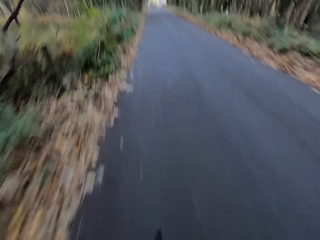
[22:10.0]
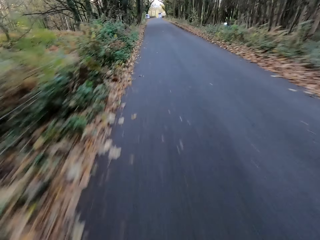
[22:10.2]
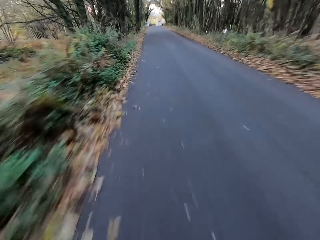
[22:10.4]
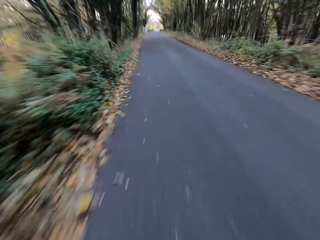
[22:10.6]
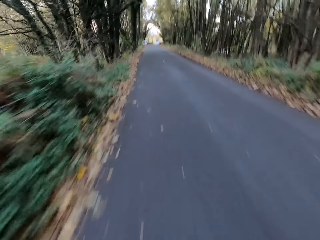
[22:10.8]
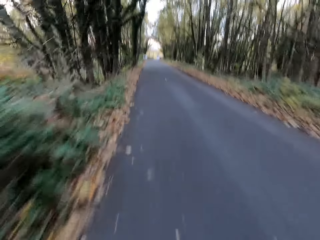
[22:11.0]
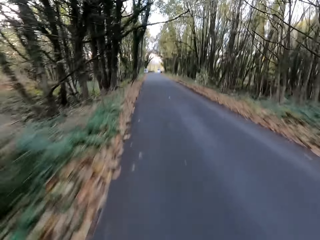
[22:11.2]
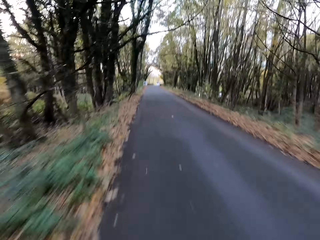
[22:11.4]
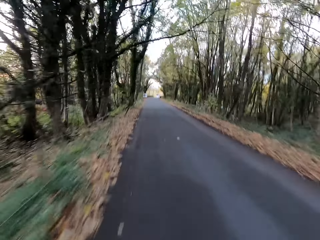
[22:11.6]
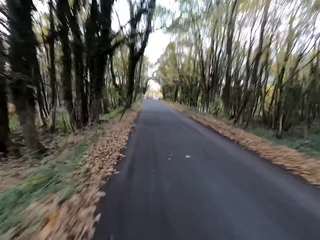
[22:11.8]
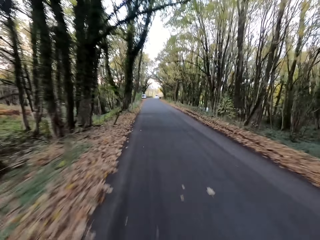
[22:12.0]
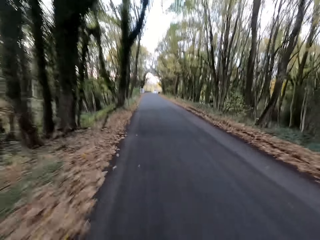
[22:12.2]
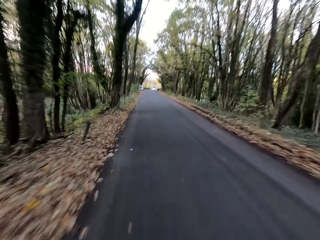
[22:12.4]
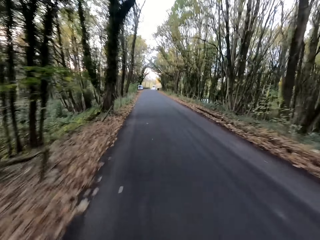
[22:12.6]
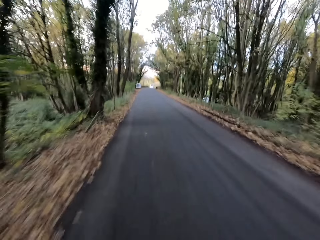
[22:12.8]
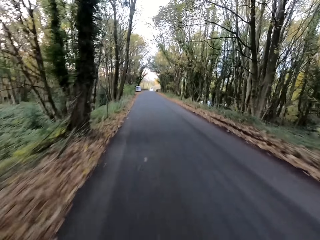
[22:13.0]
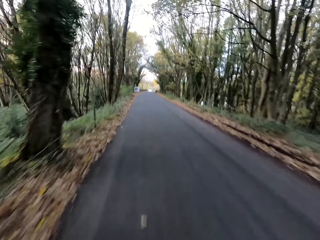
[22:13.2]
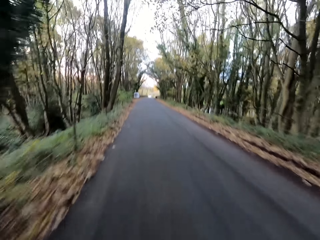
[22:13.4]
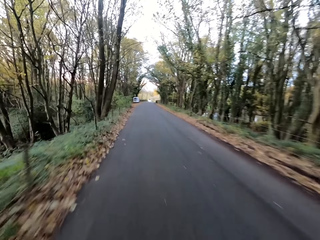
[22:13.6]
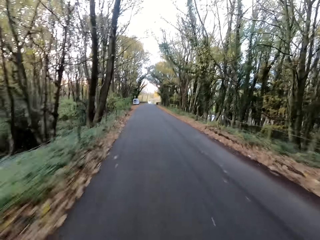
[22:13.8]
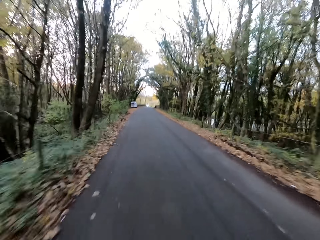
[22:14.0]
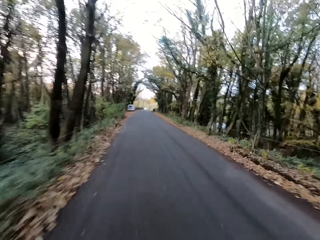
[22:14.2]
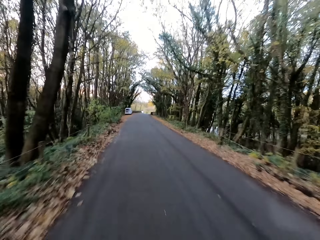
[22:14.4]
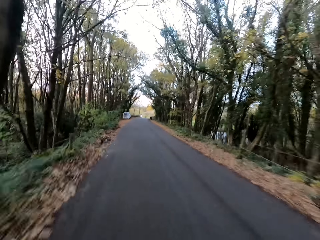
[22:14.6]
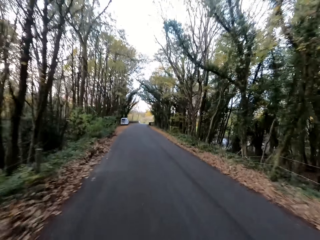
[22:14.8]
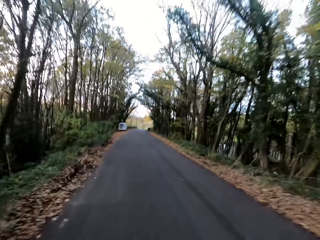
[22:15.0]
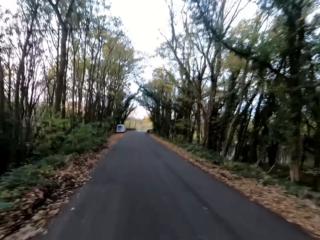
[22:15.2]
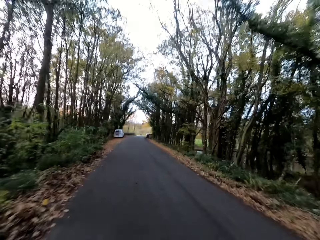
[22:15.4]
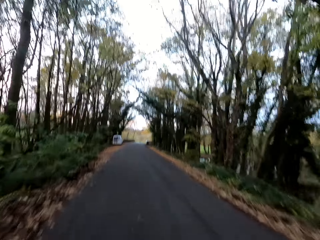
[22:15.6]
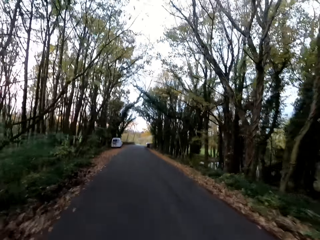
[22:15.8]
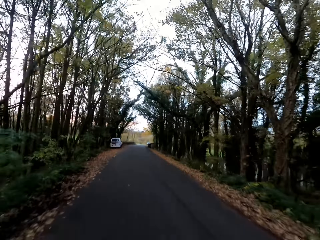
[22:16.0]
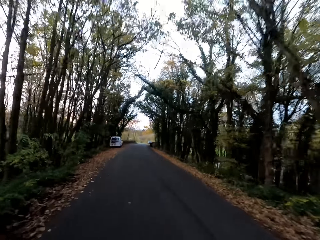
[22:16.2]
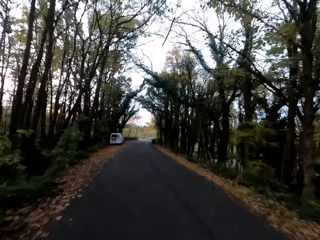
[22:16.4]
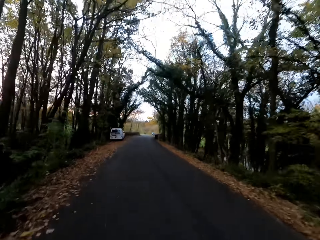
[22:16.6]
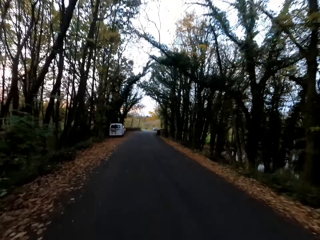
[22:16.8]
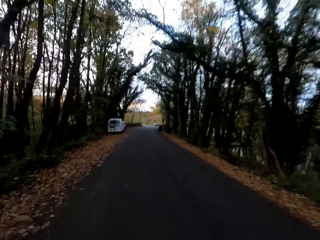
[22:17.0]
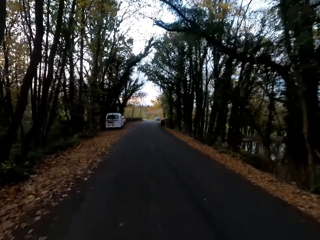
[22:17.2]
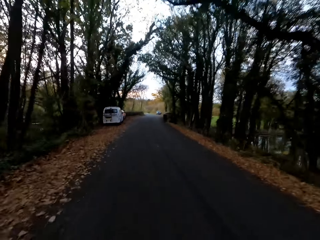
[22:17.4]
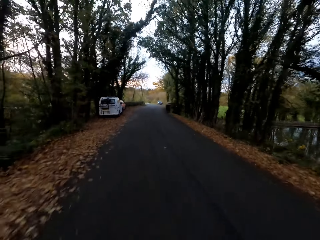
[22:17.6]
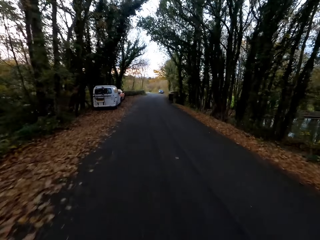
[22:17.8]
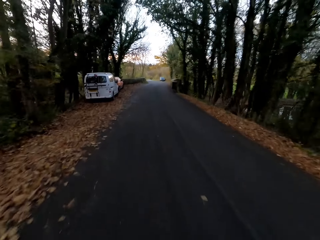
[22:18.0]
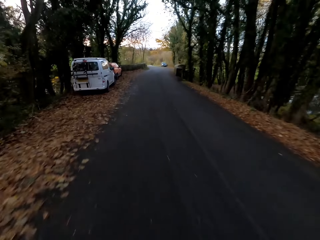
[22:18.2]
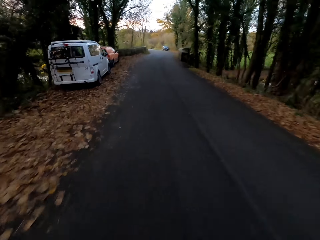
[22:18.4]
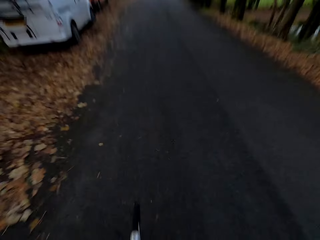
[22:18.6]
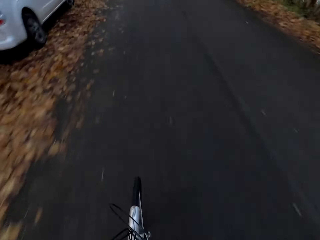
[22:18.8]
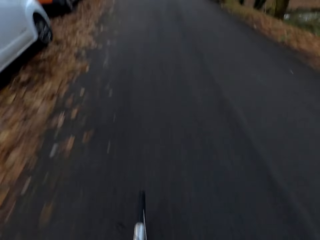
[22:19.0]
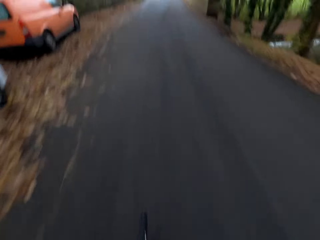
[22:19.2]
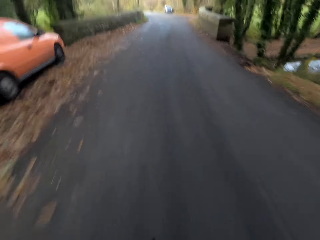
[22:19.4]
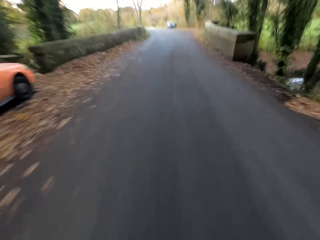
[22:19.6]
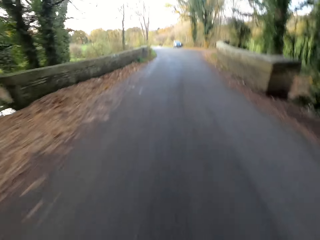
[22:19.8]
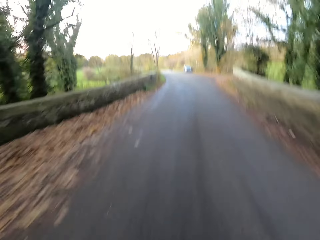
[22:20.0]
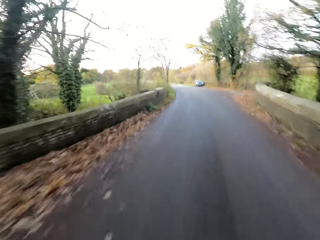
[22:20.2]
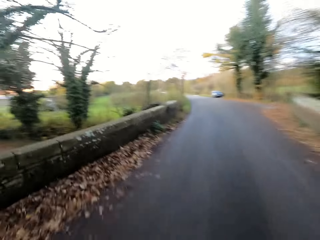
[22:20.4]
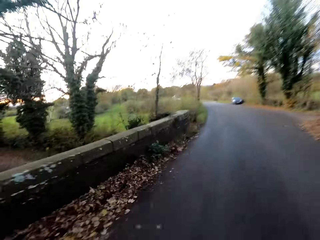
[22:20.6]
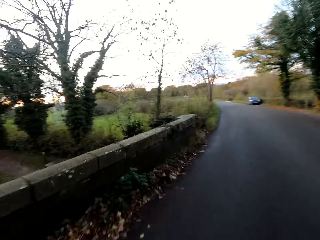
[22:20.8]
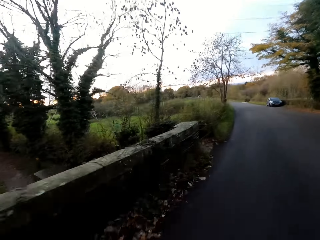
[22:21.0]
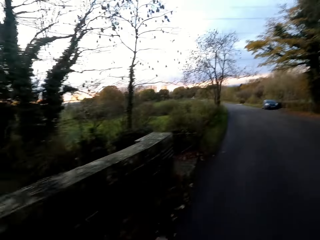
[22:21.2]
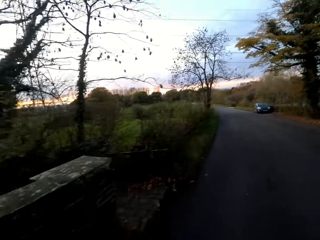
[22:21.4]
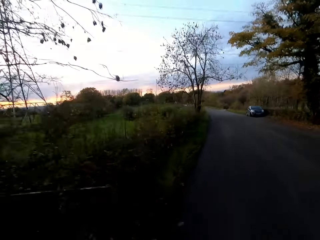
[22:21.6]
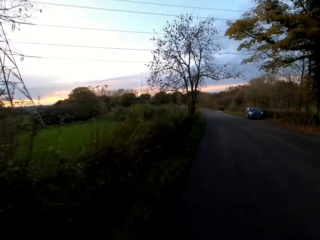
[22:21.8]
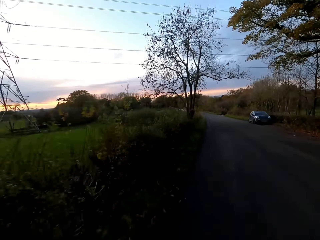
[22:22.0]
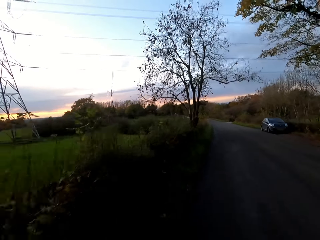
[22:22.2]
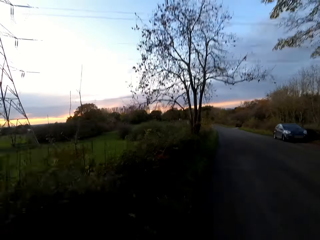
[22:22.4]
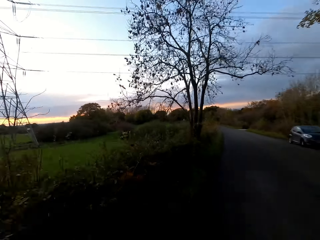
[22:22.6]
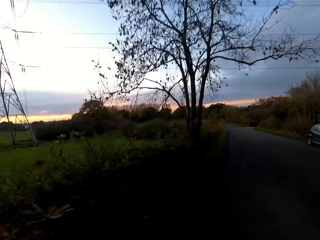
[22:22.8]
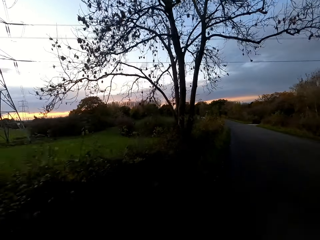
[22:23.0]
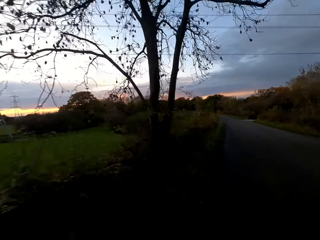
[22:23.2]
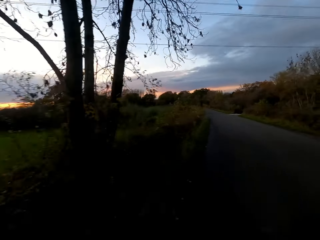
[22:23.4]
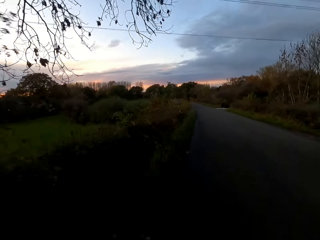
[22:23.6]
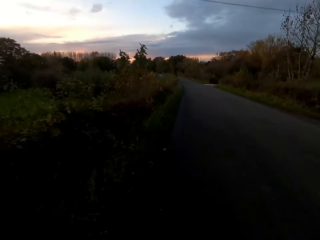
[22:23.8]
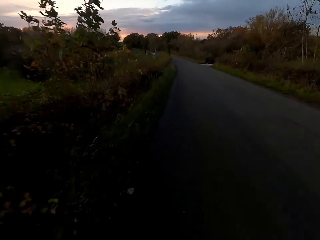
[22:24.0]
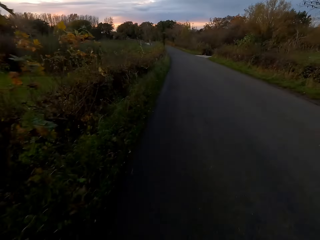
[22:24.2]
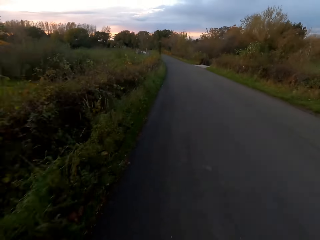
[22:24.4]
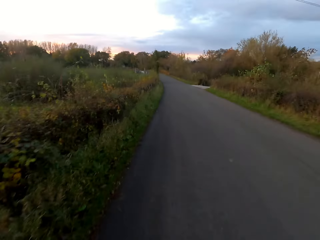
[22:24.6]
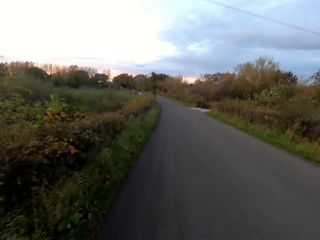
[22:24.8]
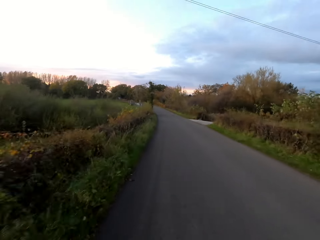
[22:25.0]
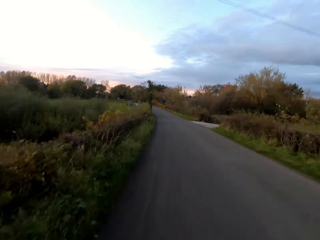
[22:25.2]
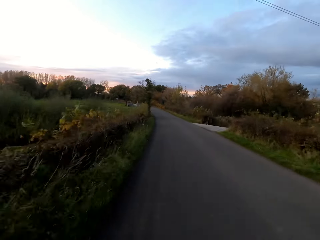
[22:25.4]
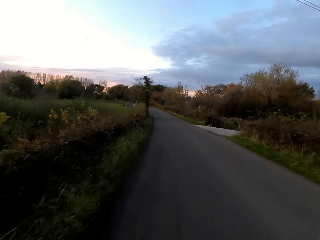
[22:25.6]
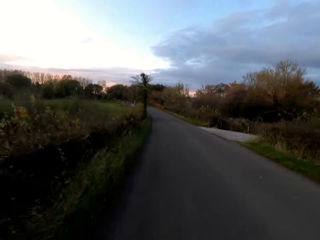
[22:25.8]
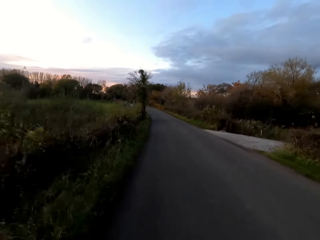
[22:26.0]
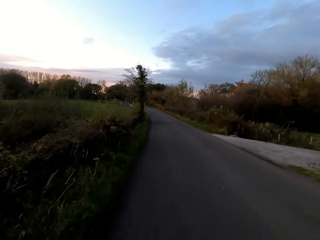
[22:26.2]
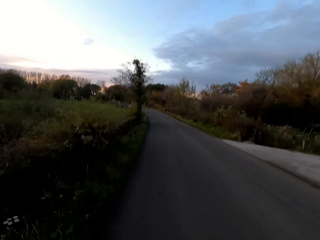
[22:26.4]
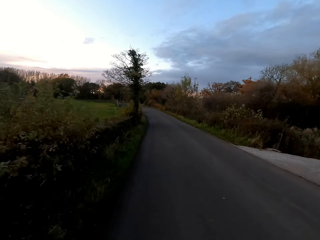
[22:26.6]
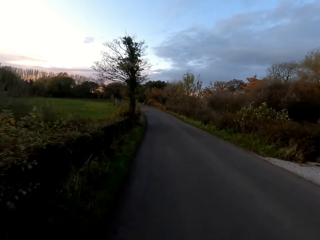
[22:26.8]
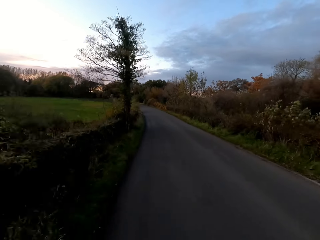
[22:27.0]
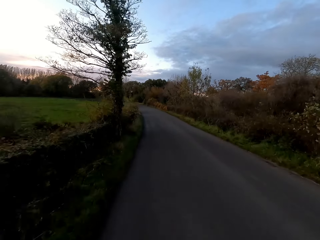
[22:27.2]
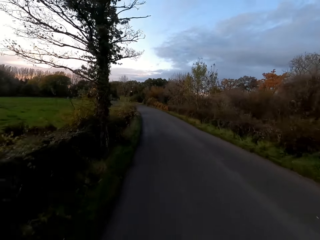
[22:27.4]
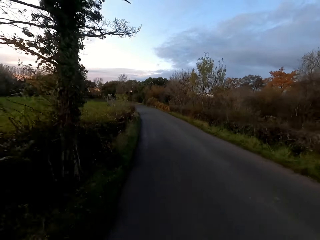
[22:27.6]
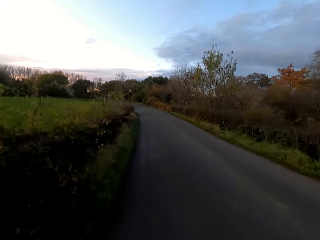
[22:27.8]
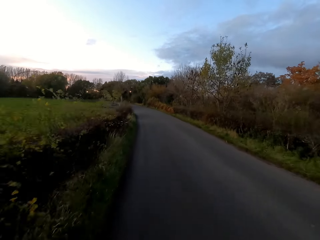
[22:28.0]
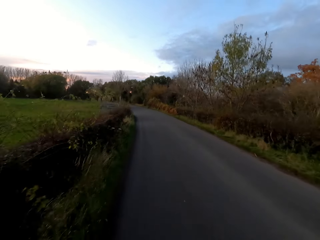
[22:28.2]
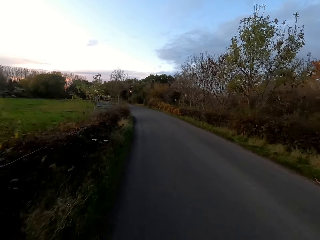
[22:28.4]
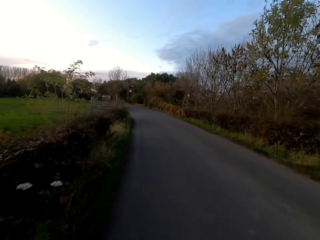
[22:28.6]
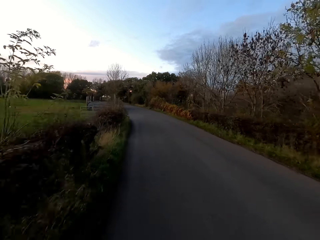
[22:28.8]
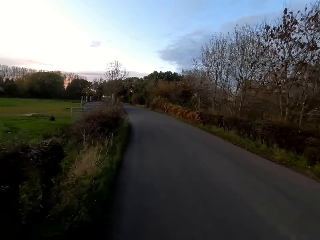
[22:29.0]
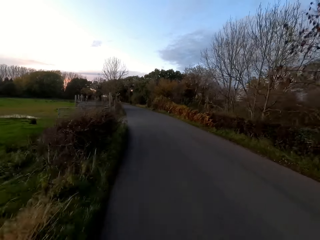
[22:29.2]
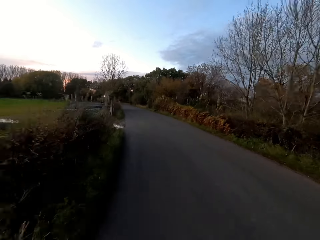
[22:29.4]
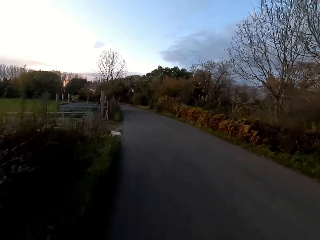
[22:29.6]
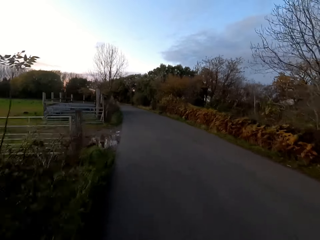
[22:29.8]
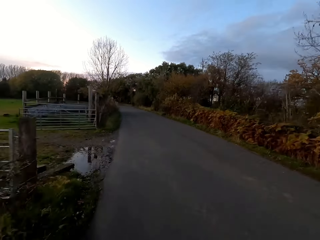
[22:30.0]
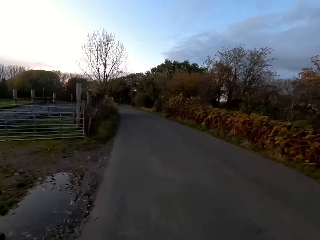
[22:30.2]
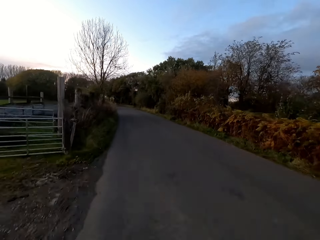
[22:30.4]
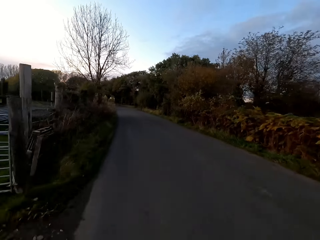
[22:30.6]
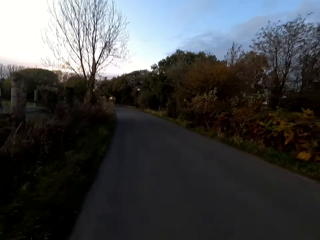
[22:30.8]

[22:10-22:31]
The camera wearer turns the bicycle to the left at a road curve. They ride the bicycle on the road.
